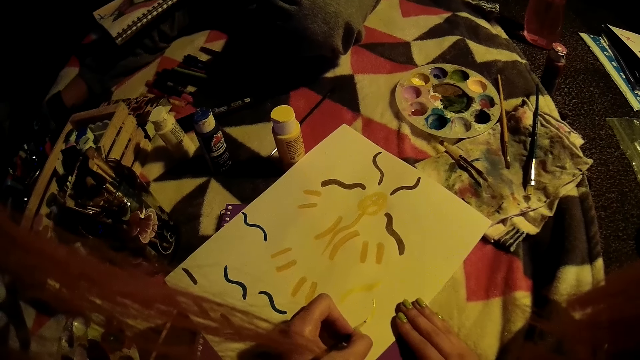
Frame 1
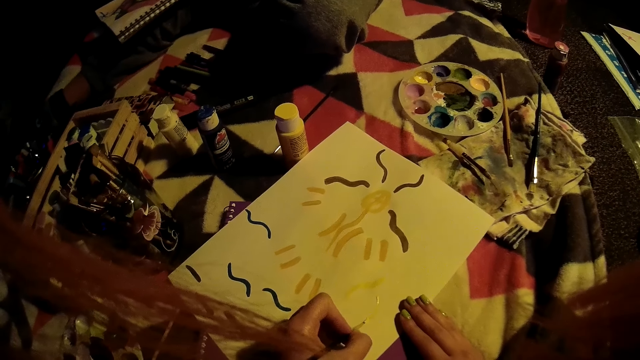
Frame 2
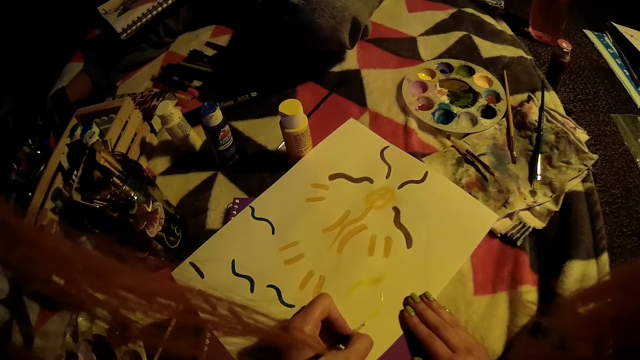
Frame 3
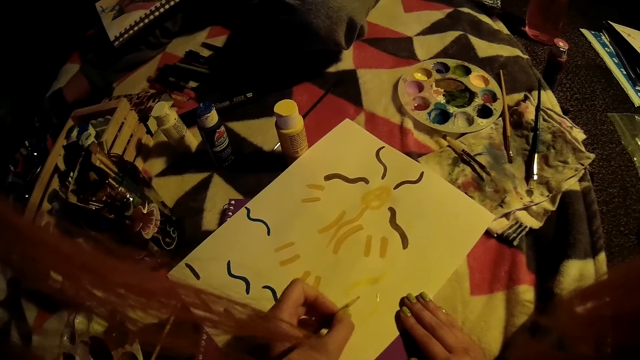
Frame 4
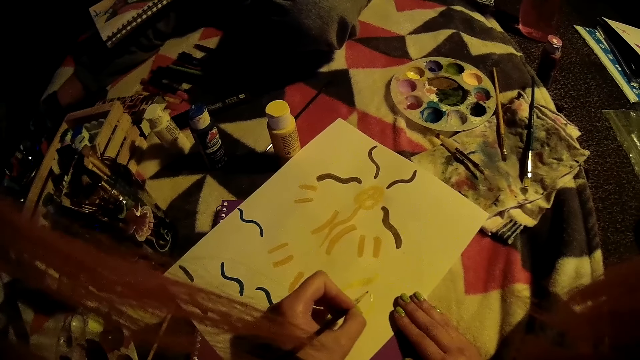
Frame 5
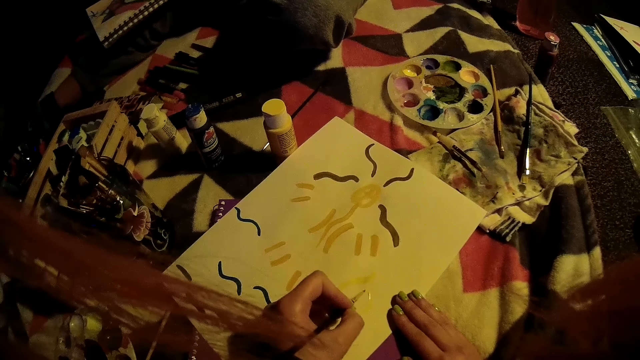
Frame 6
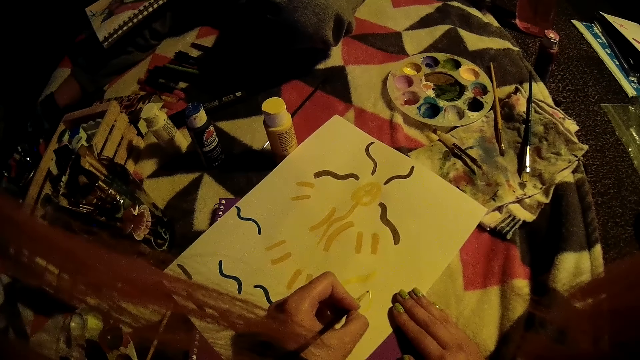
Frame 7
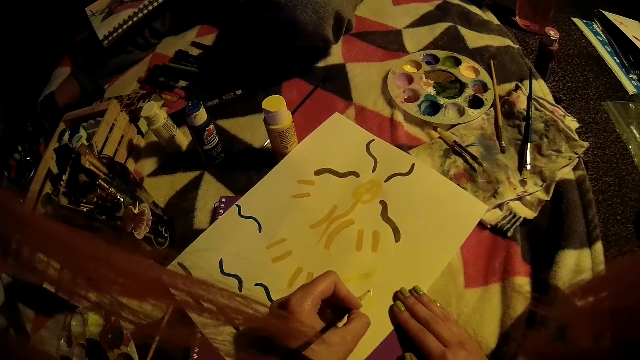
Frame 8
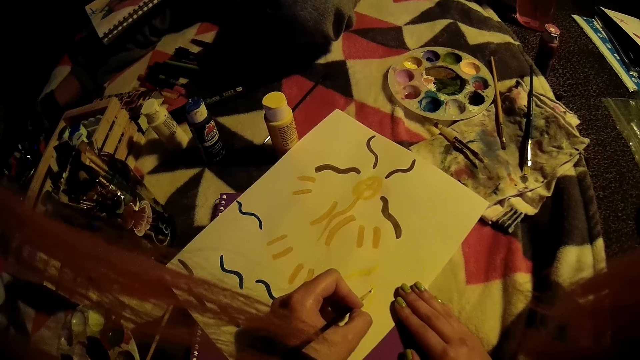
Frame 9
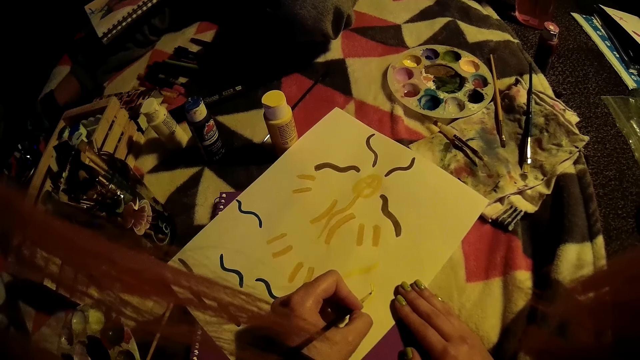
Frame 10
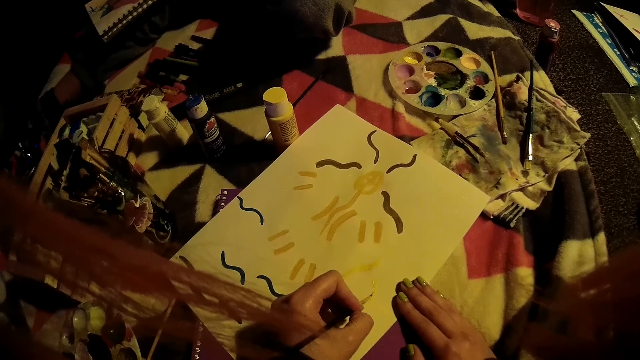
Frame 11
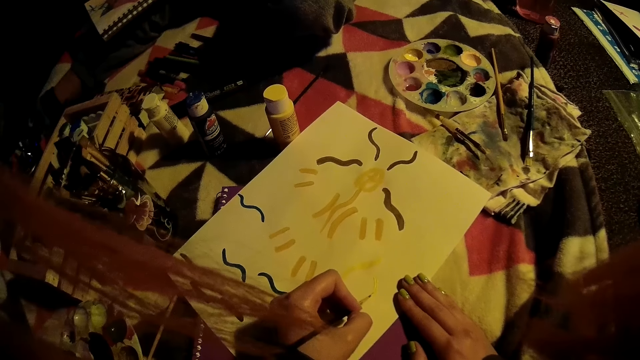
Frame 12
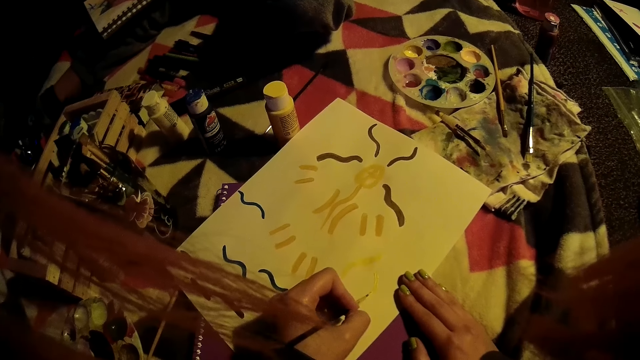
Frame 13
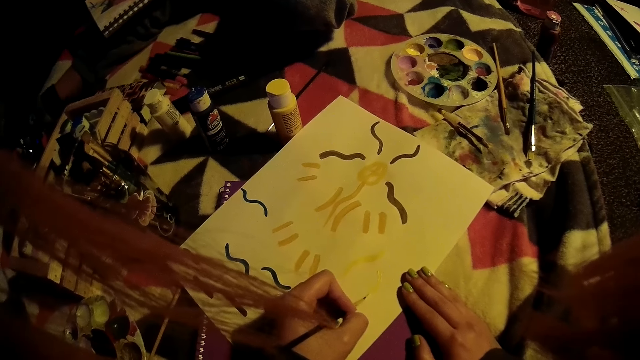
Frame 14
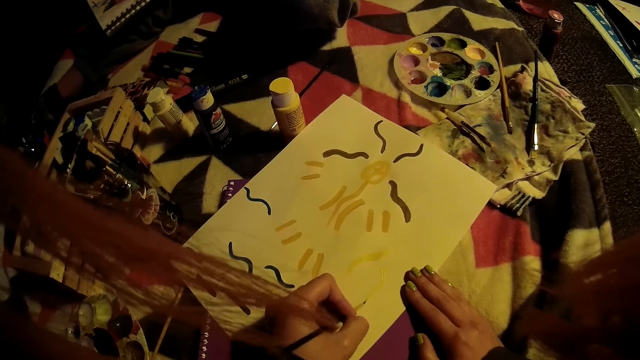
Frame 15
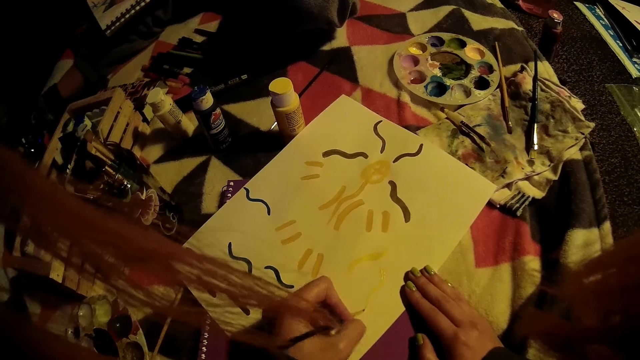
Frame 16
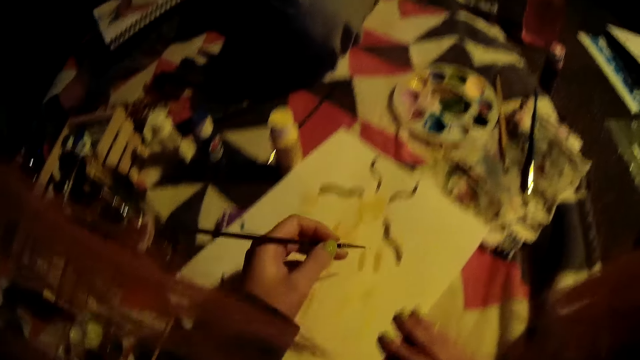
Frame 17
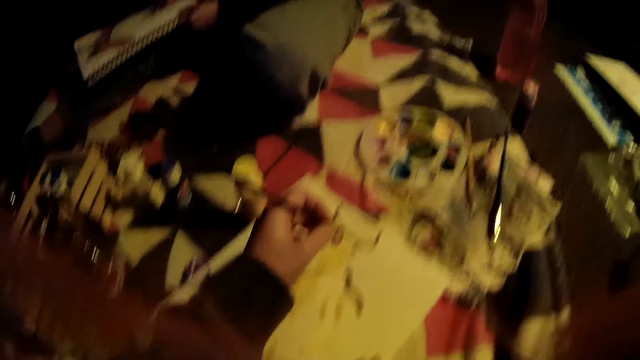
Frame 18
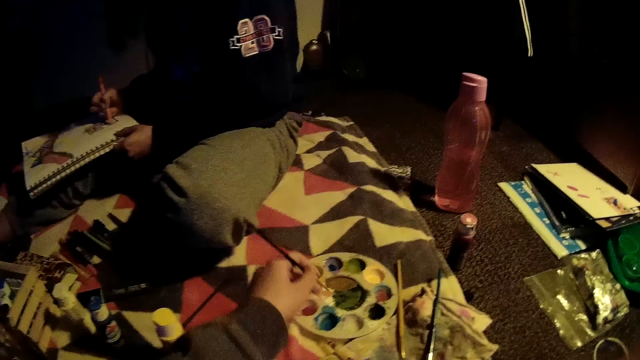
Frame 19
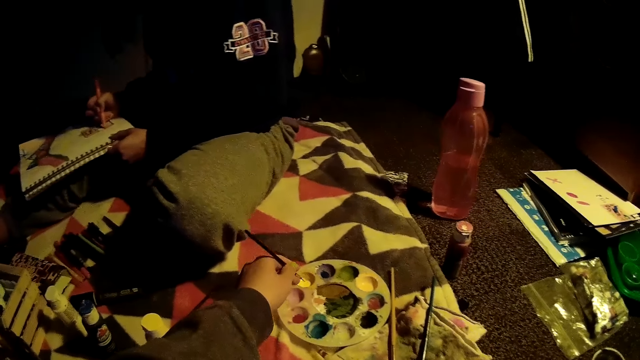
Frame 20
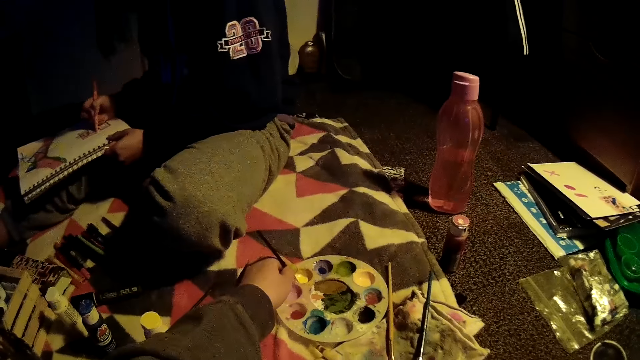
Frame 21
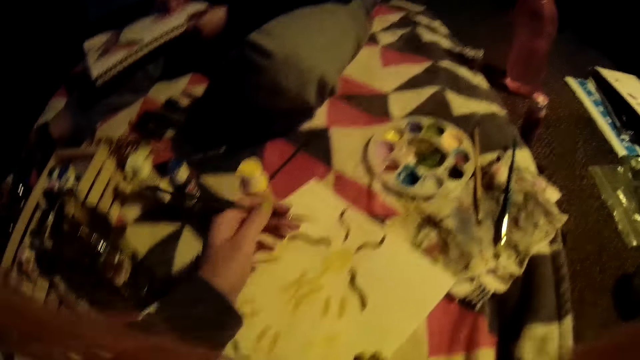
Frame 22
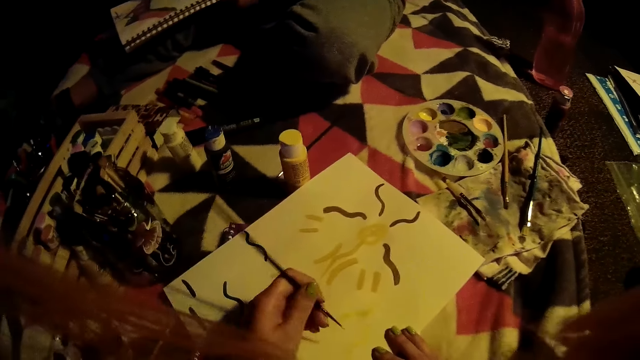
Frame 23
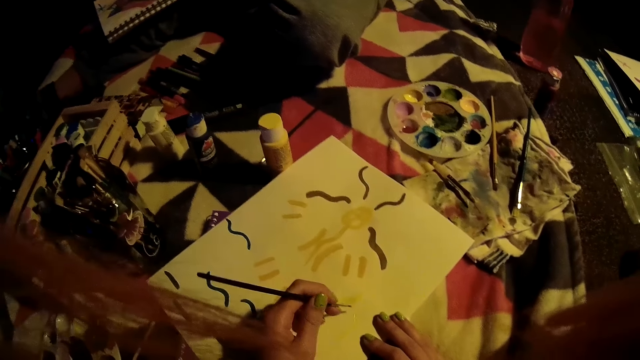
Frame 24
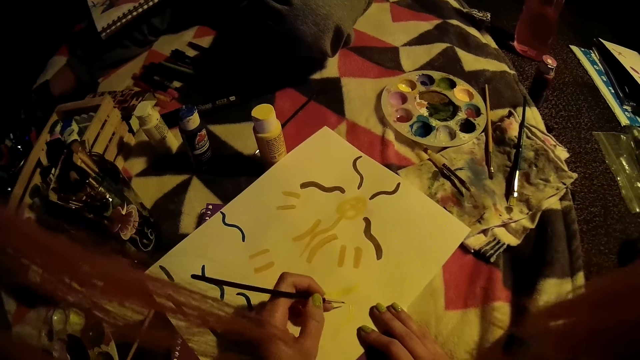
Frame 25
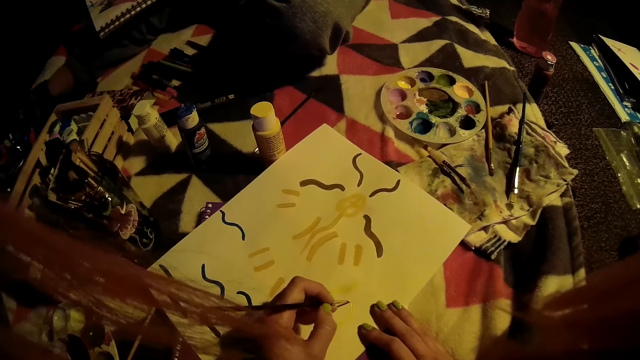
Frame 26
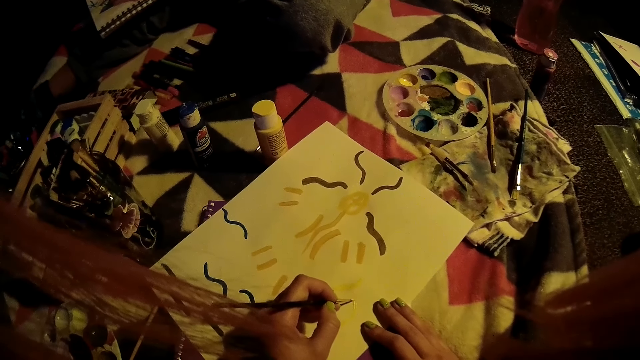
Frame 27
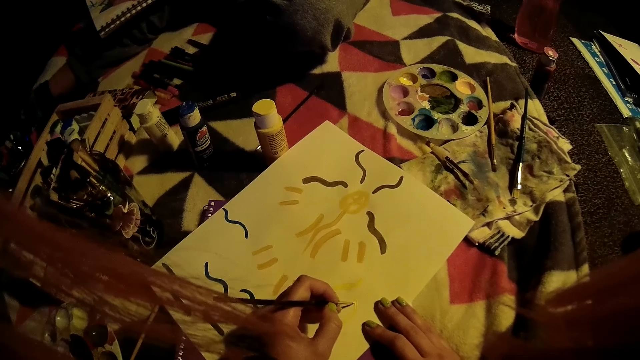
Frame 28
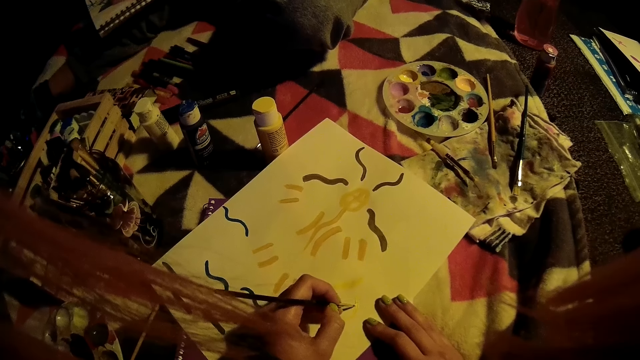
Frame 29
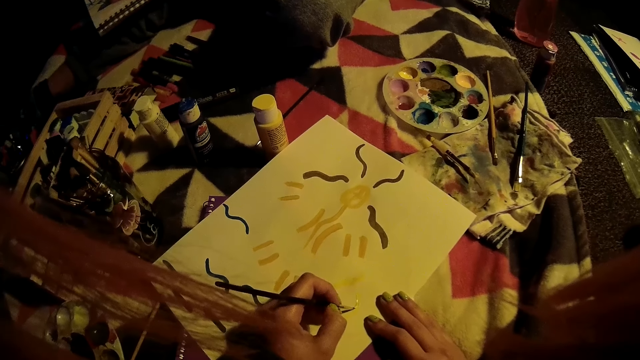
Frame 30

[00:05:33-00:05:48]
The camera wearer dips the paintbrush into the paint palette with her left hand. She draws on the paper with the paintbrush on her left hand.

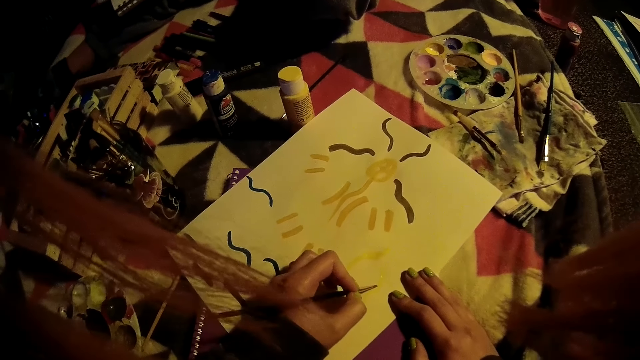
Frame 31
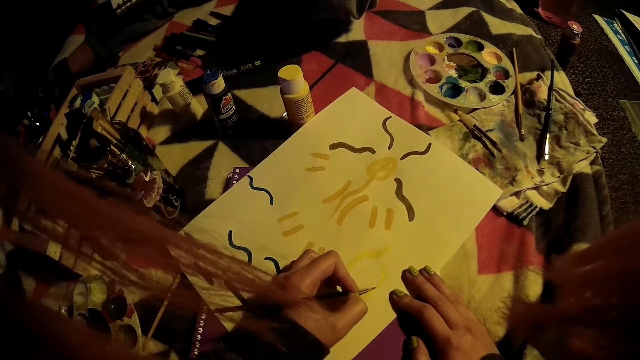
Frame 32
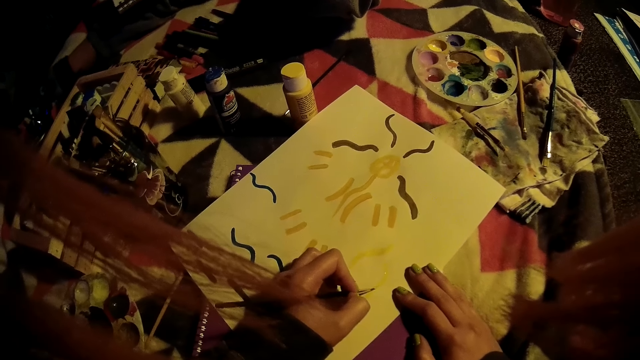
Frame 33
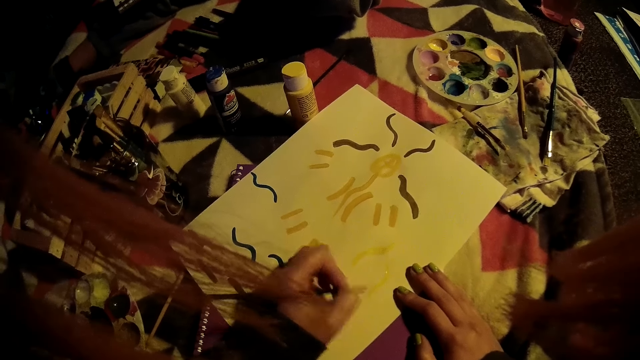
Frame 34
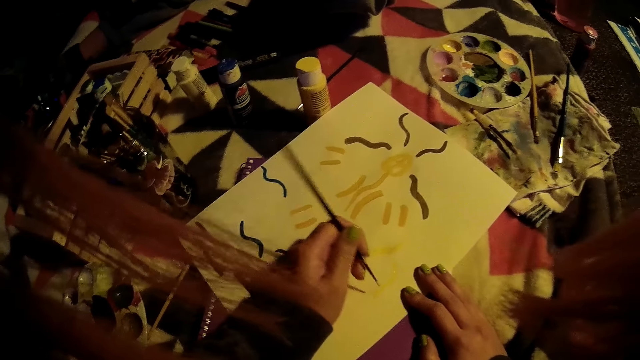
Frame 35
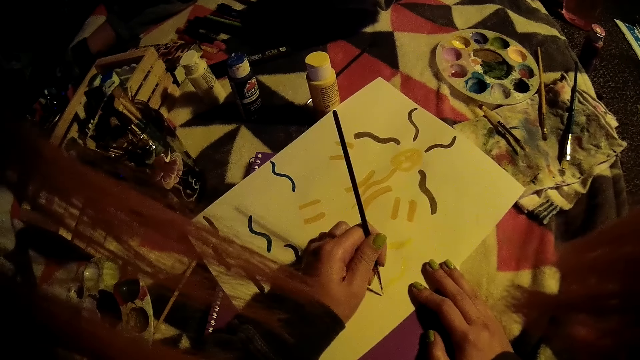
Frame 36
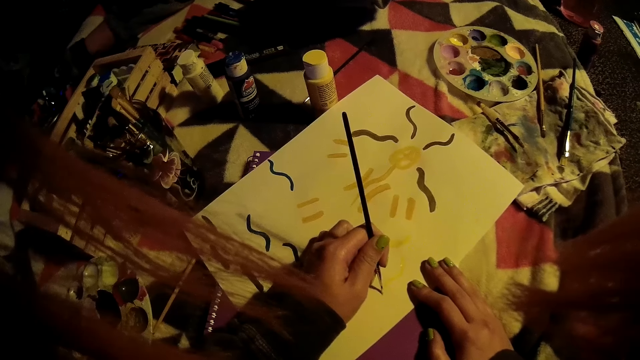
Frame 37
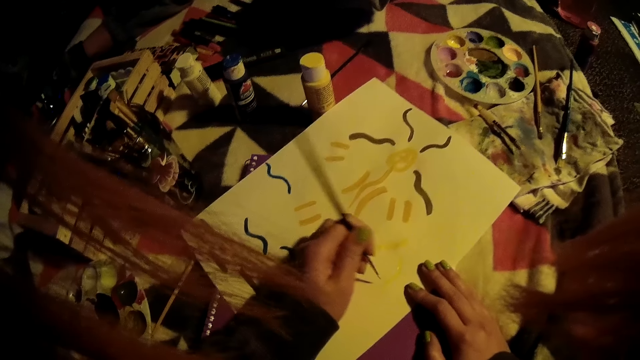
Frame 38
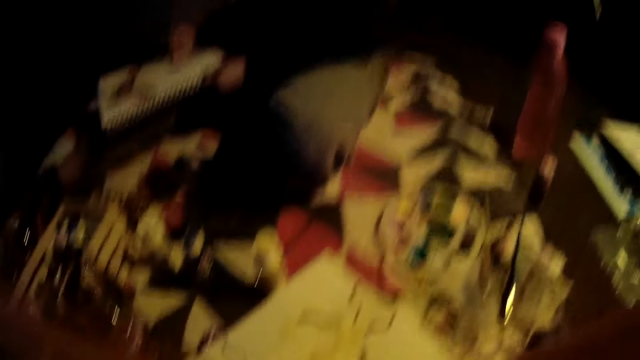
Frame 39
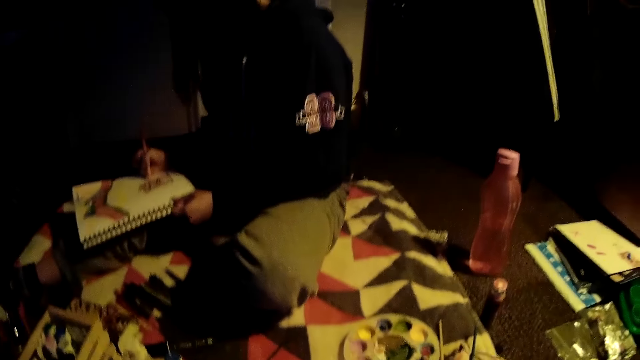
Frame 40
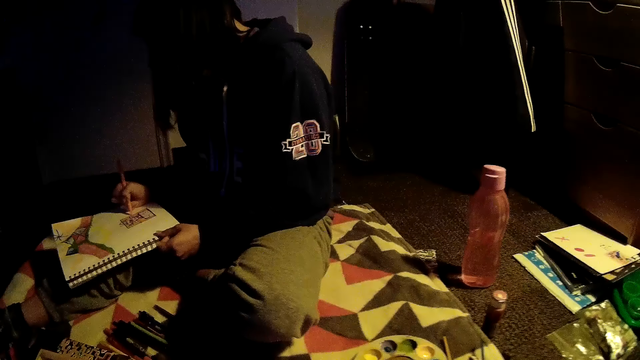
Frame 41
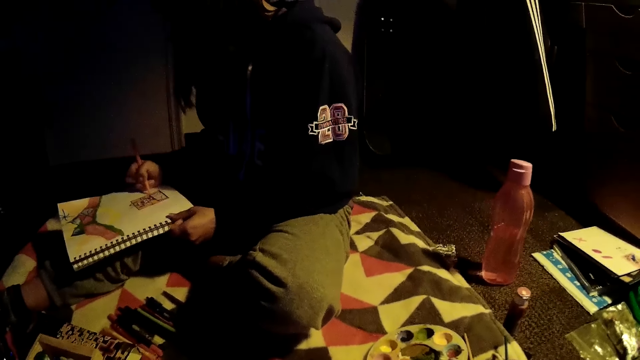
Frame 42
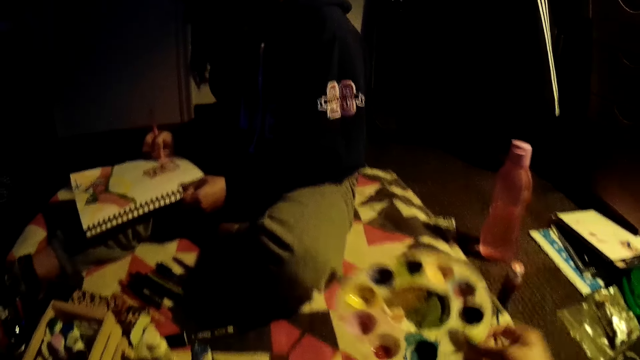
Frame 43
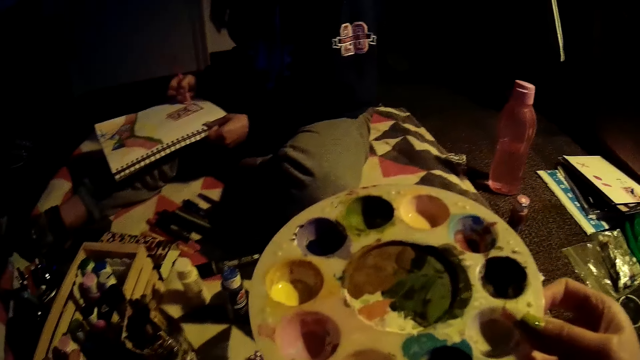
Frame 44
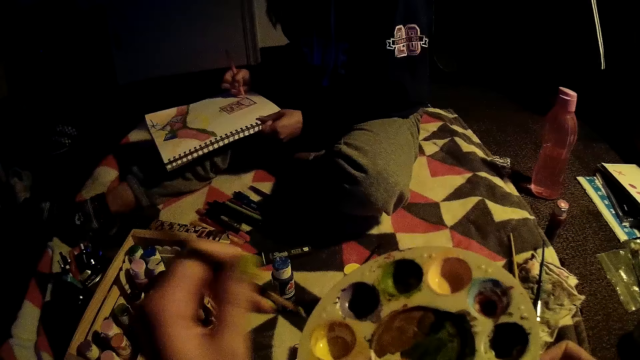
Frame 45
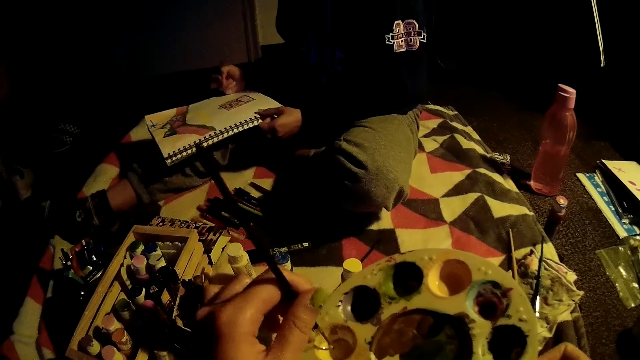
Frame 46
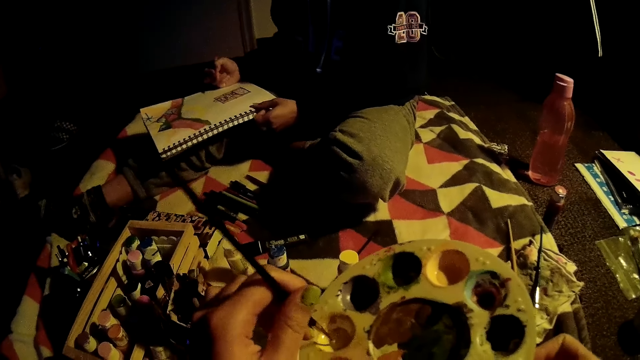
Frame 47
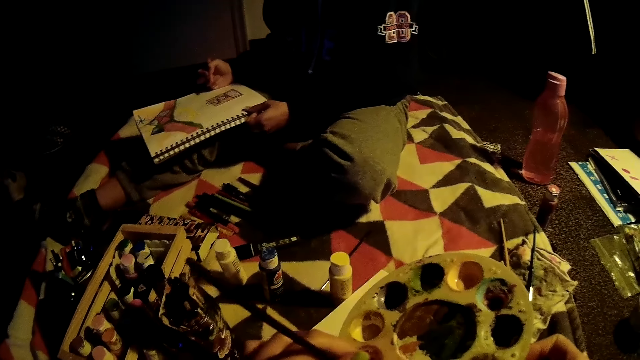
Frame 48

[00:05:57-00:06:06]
The camera wearer picks the paint palette with her right hand. She interacts with the woman. She dips the paintbrush into the paint palette with her left hand. She drops the paint holder on the floor.
